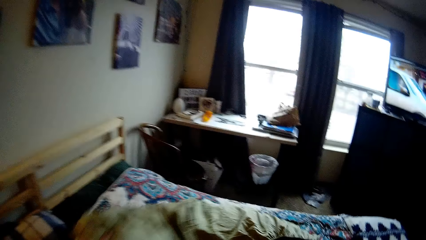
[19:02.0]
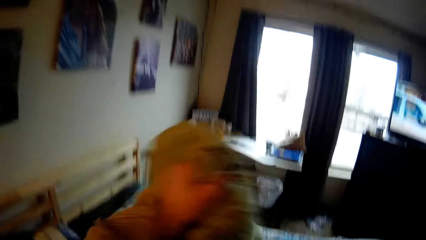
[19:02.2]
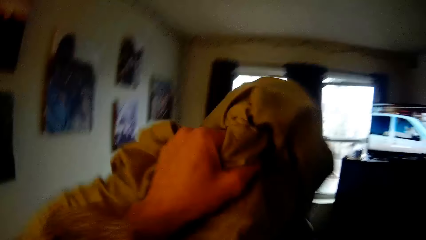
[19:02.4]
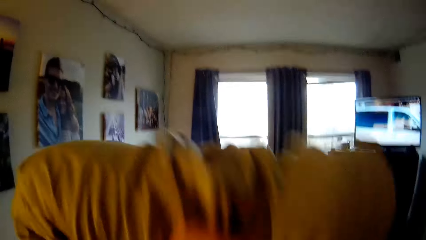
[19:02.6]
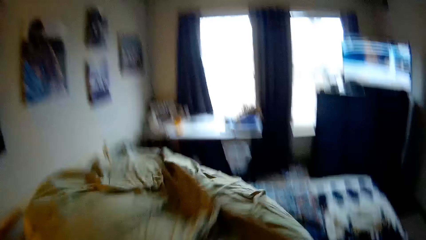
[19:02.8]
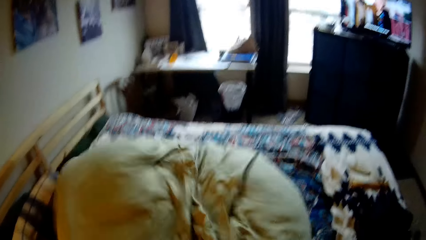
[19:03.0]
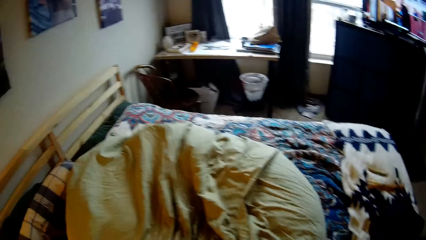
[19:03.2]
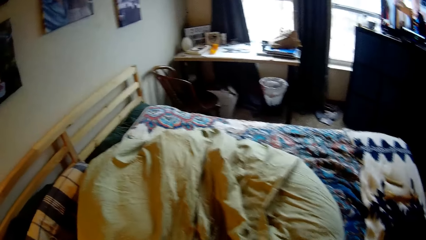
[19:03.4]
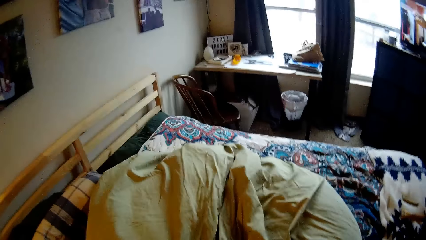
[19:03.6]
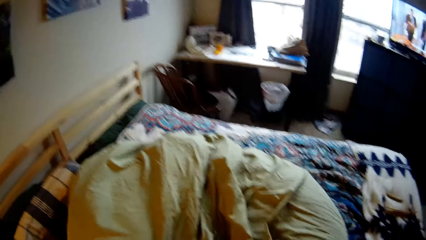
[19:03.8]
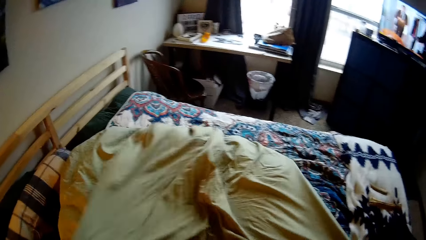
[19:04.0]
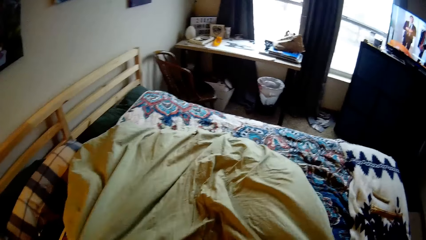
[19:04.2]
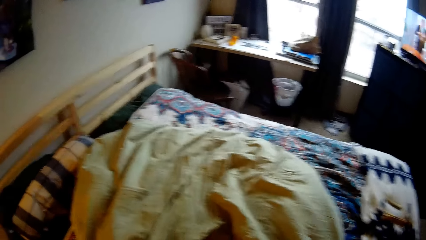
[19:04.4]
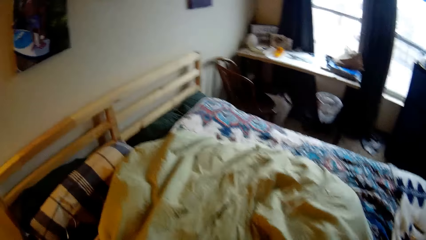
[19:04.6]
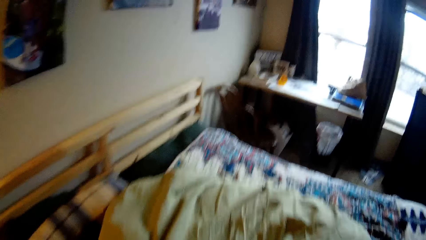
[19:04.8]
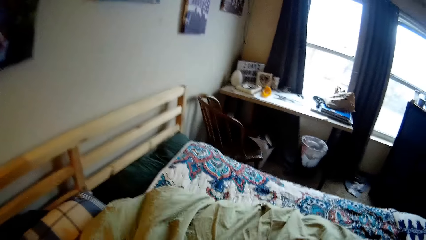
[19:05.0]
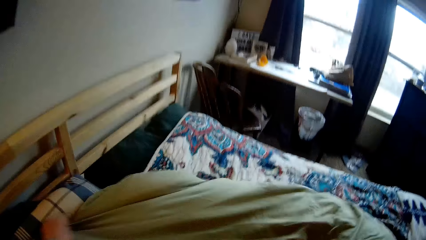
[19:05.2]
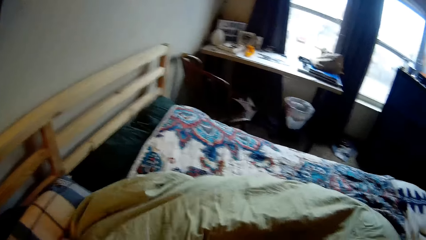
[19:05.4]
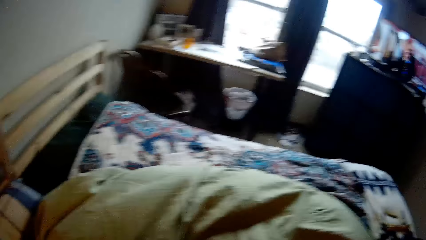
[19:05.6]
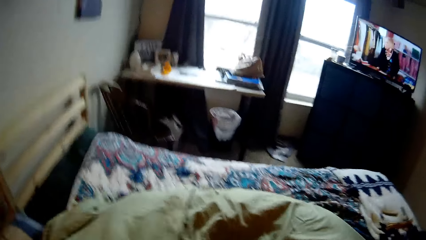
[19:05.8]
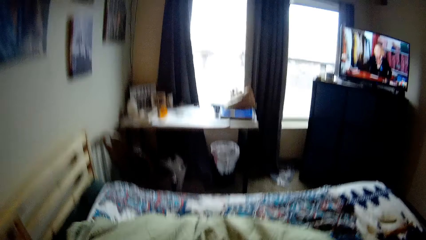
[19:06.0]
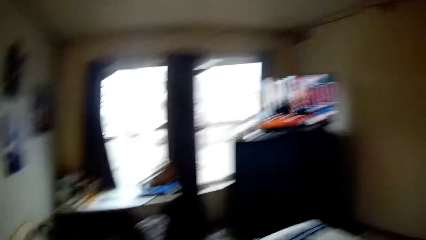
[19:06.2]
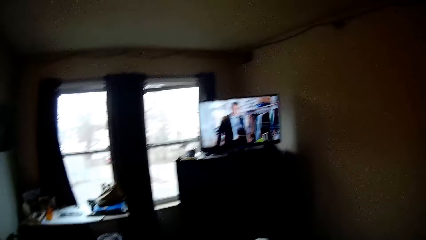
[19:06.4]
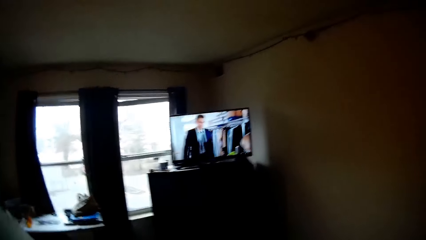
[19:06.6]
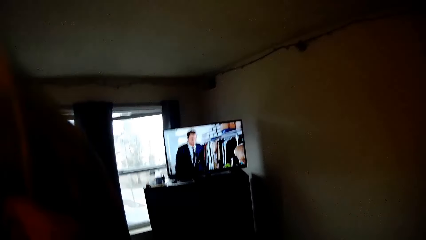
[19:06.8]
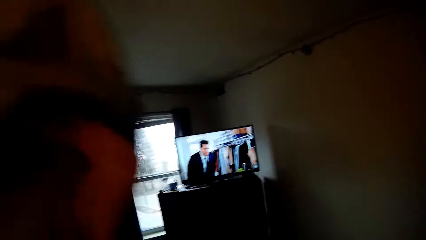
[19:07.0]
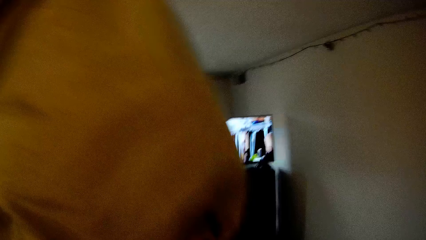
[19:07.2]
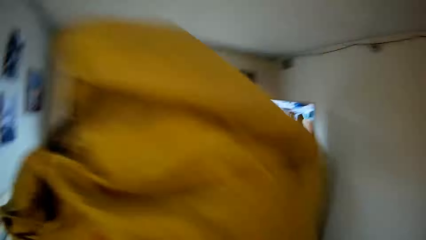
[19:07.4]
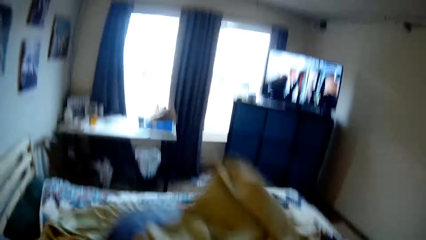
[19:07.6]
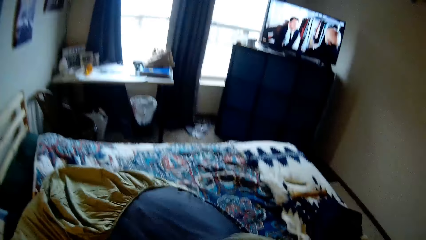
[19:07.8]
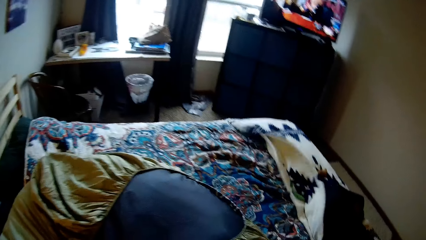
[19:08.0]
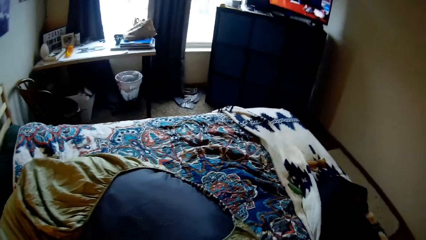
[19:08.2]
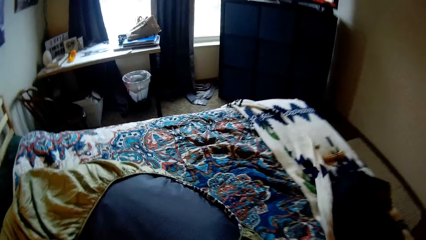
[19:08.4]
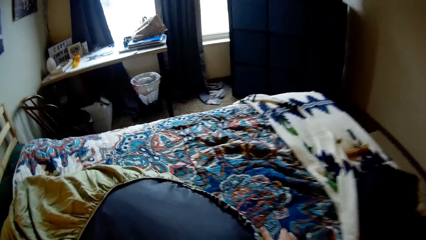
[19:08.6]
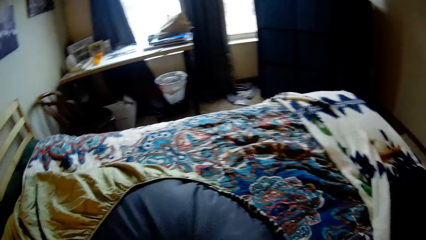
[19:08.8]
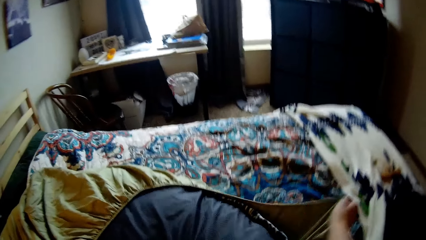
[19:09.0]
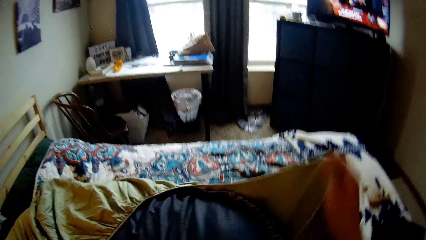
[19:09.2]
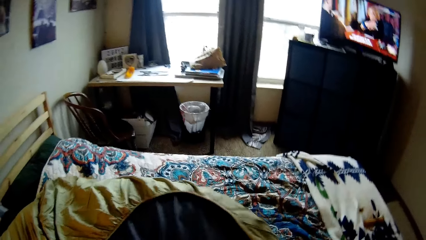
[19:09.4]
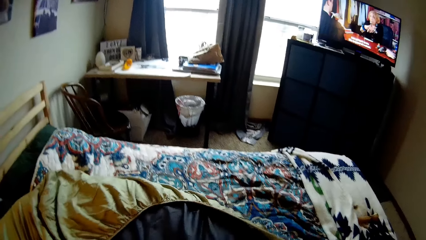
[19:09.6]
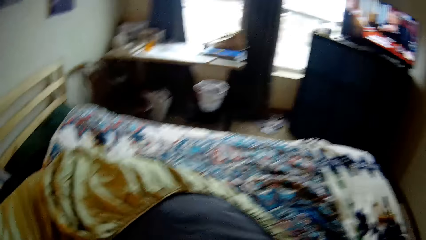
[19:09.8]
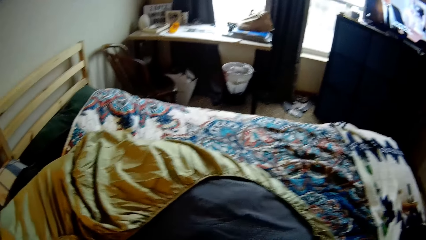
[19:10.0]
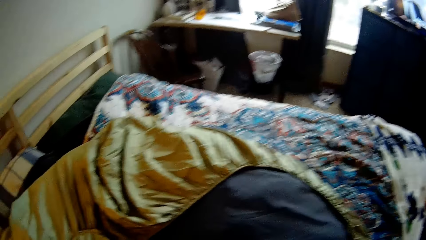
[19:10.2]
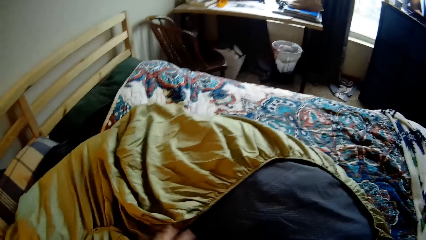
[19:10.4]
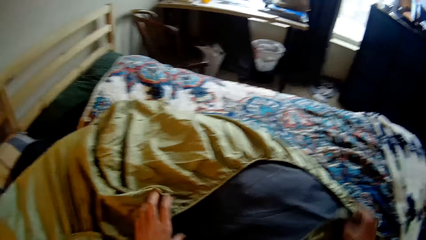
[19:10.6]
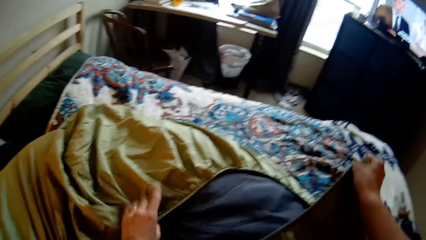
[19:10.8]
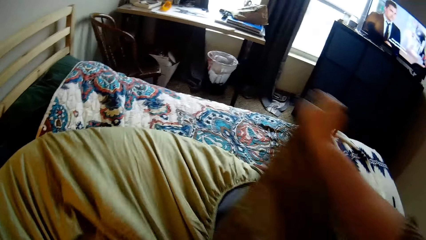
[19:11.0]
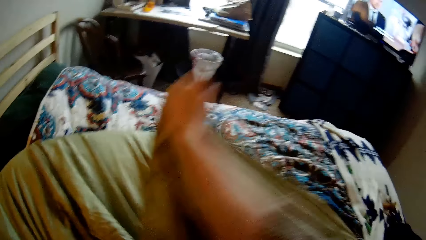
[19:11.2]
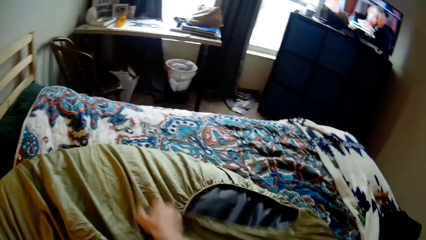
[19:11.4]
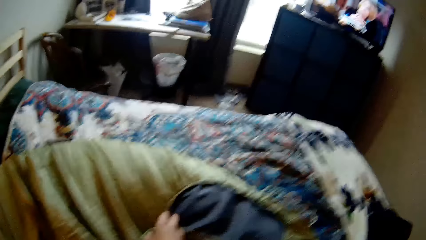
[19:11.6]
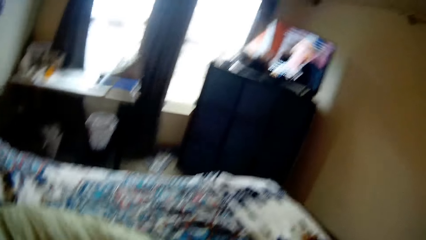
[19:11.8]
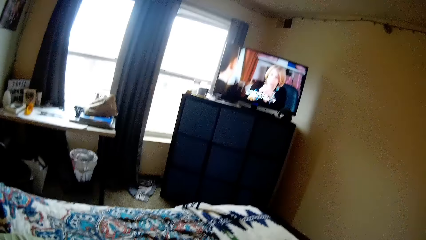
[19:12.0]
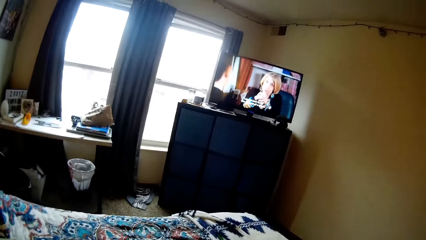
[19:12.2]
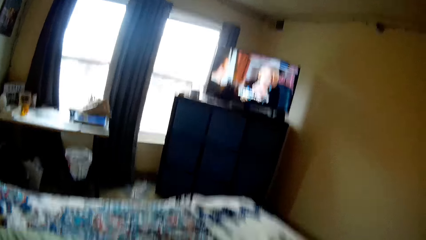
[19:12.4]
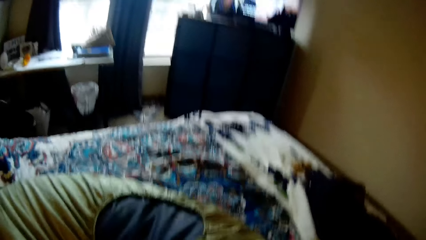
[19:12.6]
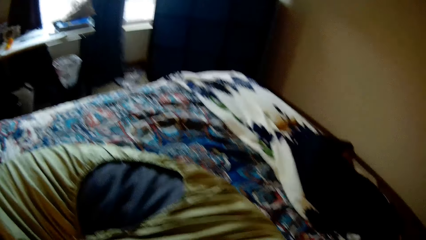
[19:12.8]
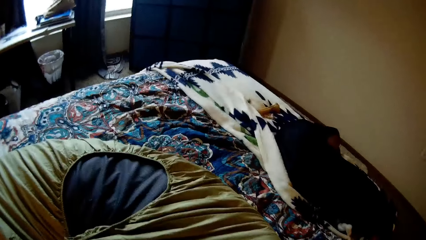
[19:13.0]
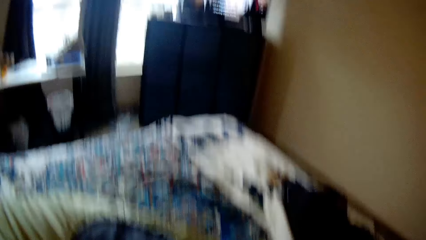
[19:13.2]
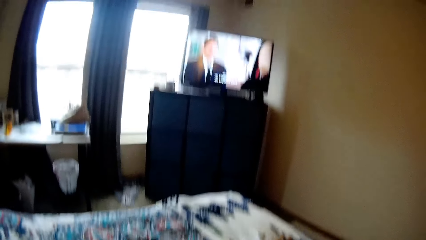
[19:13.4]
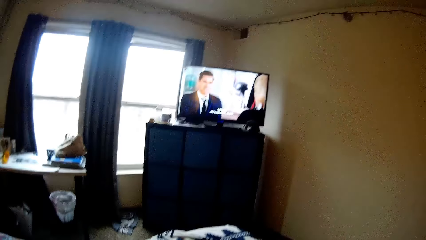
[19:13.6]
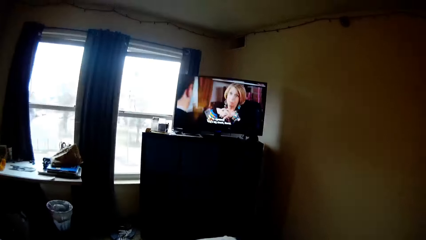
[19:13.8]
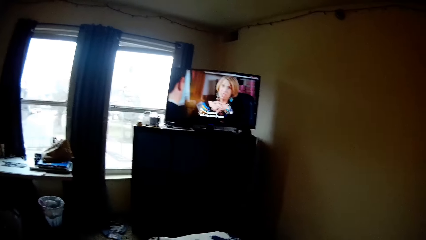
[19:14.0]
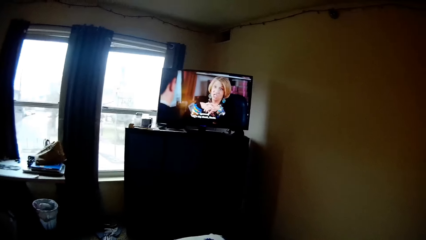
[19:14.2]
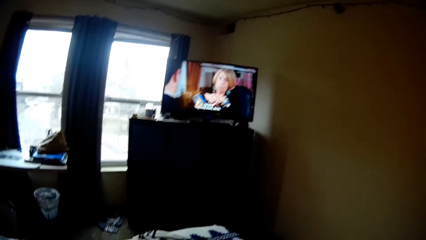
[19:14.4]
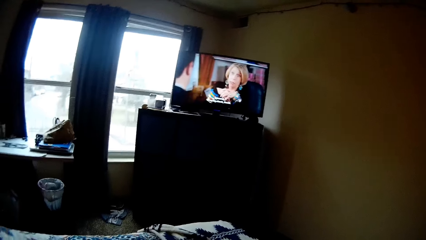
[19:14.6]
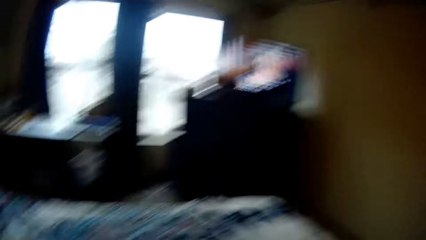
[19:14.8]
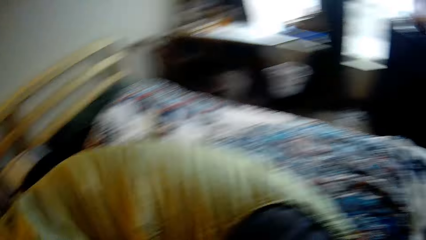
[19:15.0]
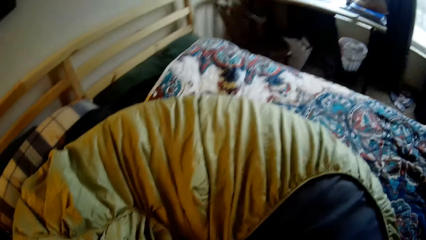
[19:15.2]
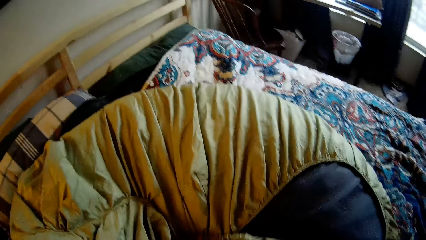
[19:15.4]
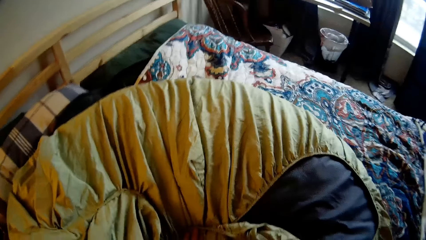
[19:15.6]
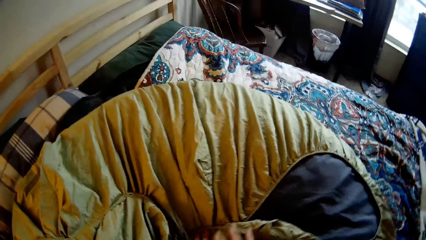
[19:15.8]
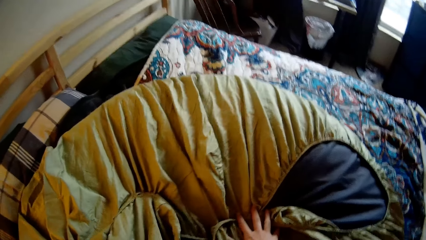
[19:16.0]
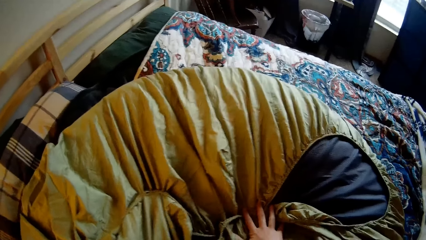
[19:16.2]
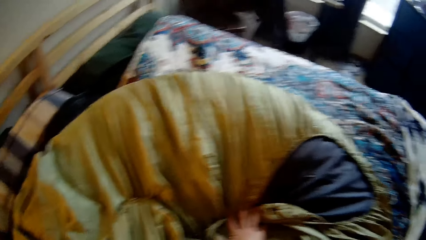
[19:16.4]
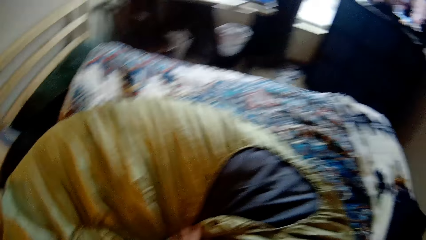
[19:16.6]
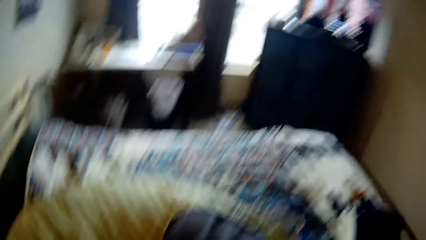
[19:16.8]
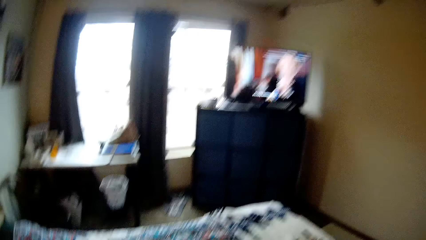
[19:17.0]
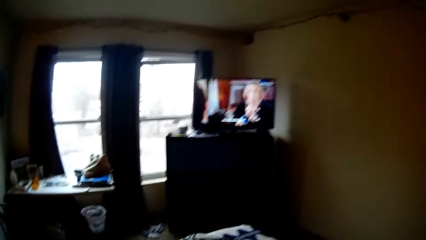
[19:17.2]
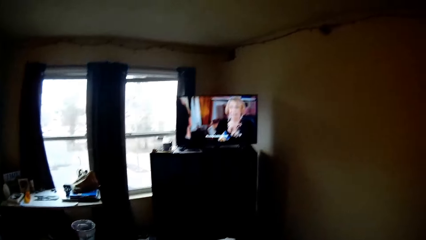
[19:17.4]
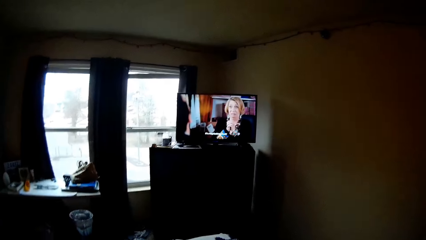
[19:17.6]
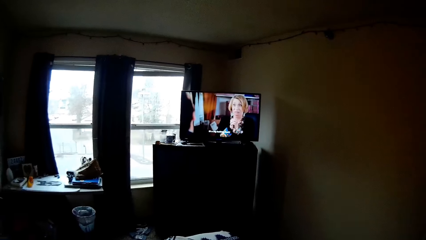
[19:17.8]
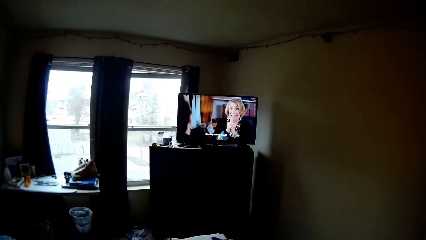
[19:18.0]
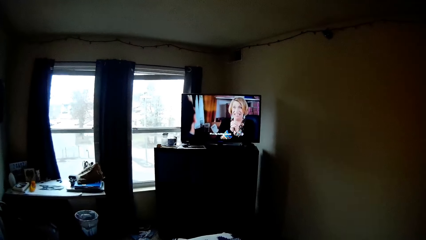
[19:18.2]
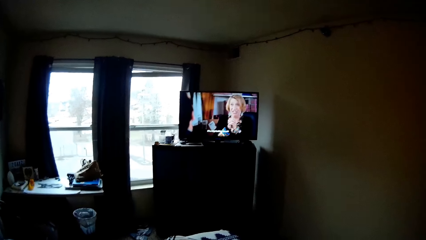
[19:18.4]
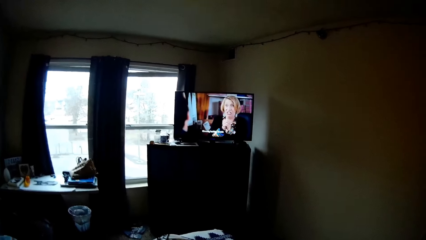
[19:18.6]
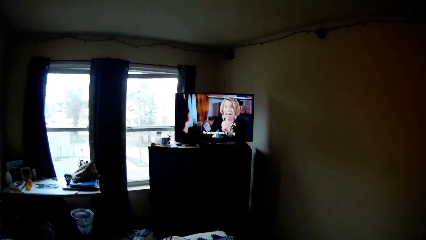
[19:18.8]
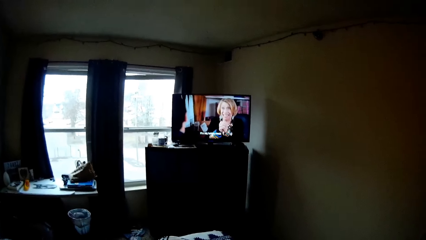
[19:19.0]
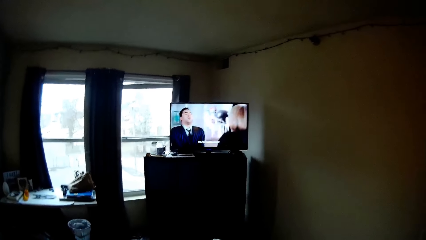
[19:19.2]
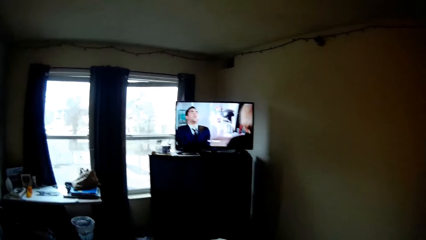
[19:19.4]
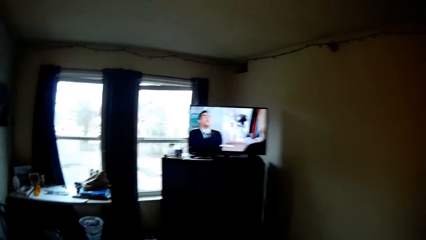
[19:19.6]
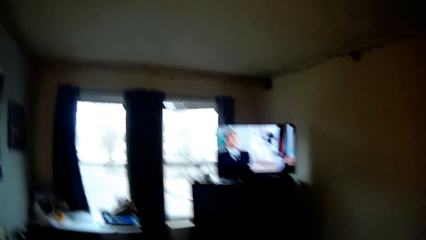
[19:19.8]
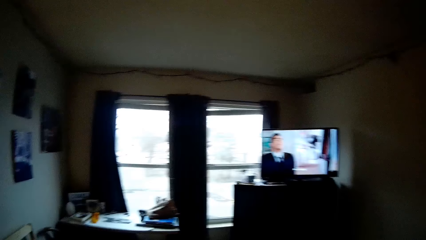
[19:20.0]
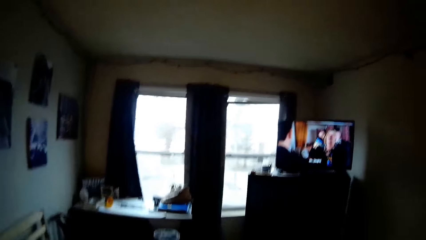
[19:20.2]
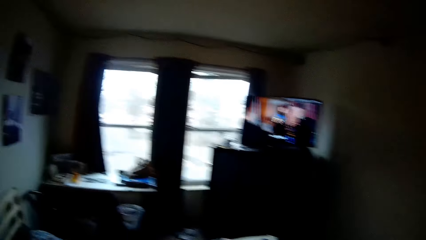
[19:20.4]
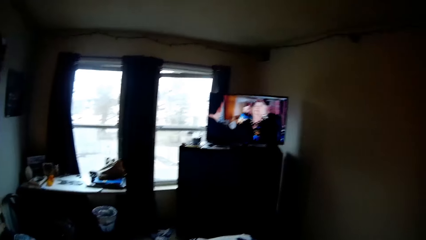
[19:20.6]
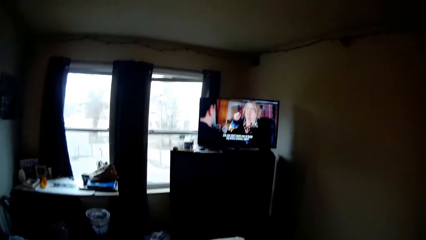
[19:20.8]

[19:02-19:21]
The camera wearer turns the sack or bedsheet upside down on the bed. They stretch the bedsheet. They turn the bedsheet. They stretch the bedsheet. They try closing the sack. They watch television. They fold the bedsheet. They watch television.
